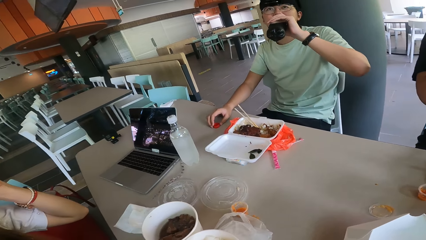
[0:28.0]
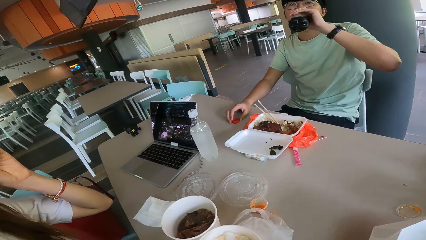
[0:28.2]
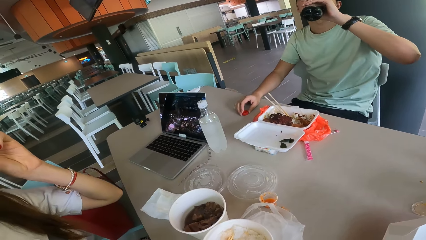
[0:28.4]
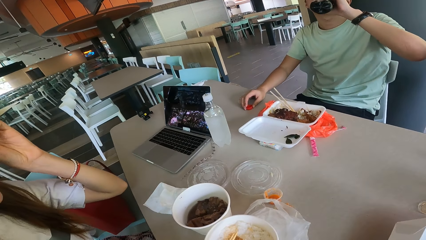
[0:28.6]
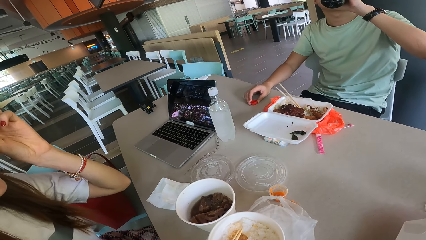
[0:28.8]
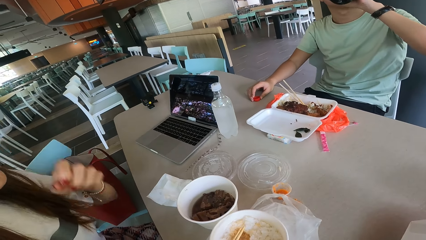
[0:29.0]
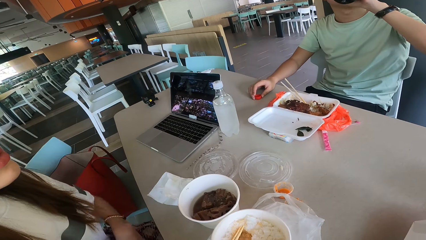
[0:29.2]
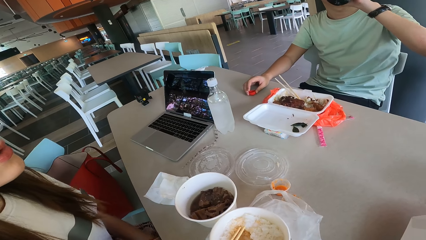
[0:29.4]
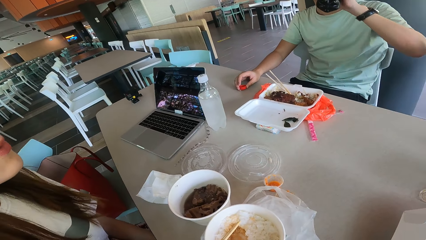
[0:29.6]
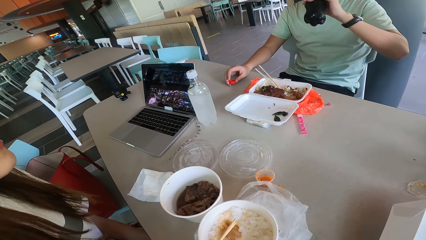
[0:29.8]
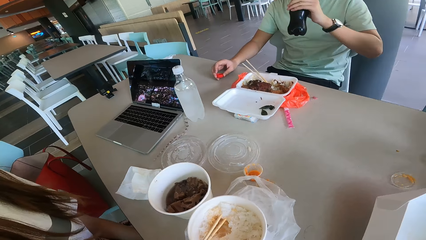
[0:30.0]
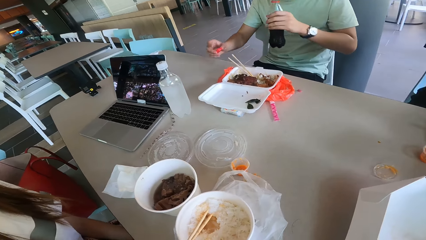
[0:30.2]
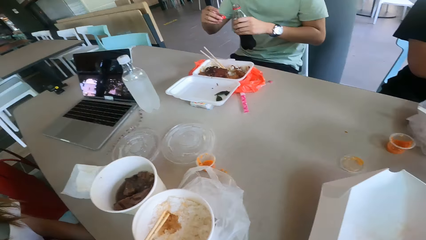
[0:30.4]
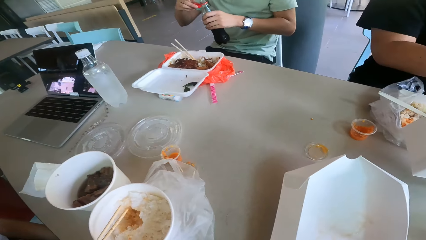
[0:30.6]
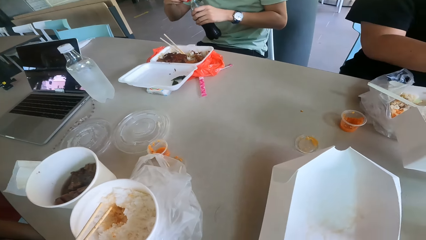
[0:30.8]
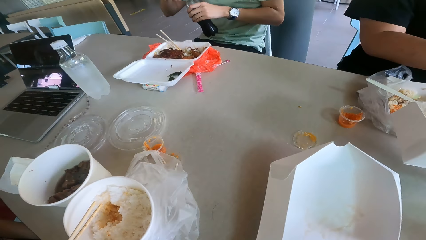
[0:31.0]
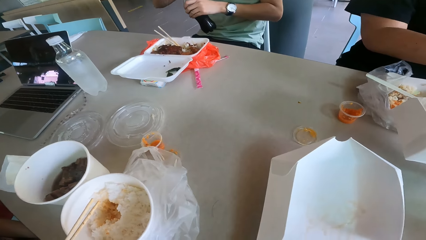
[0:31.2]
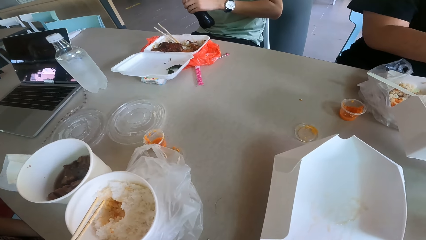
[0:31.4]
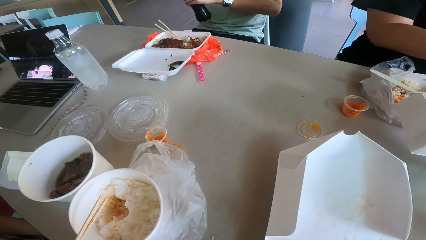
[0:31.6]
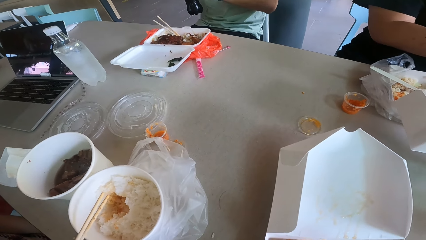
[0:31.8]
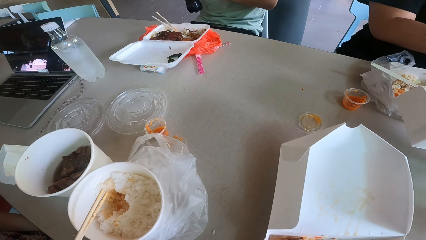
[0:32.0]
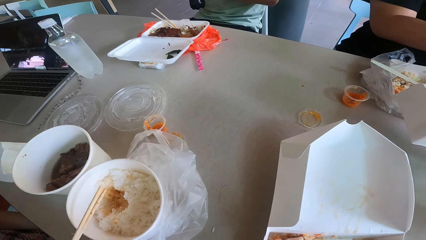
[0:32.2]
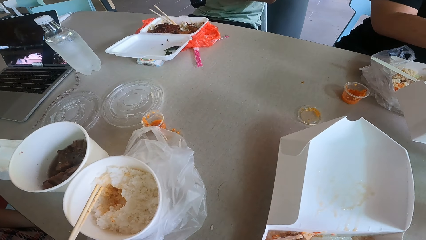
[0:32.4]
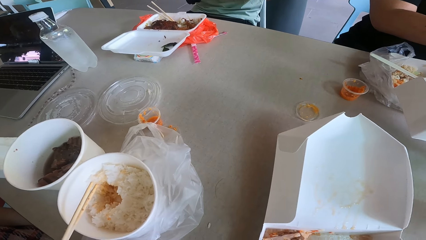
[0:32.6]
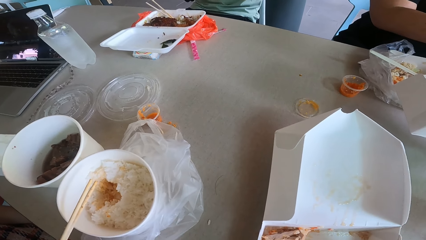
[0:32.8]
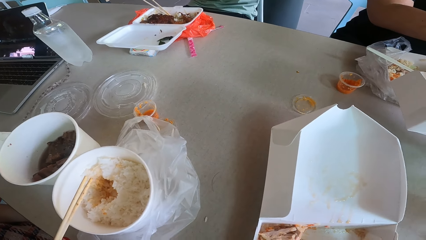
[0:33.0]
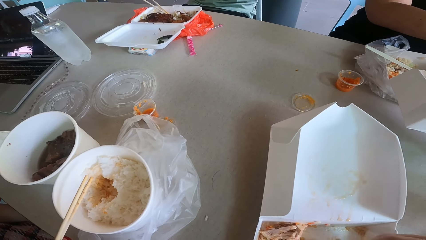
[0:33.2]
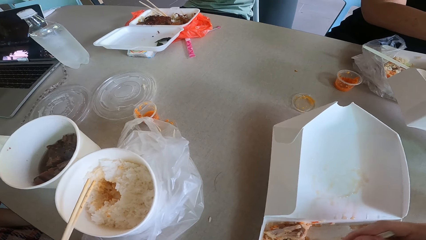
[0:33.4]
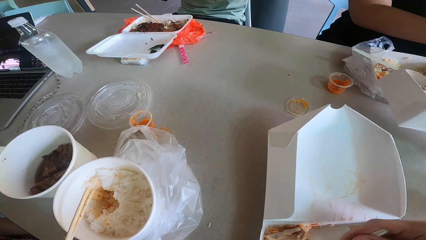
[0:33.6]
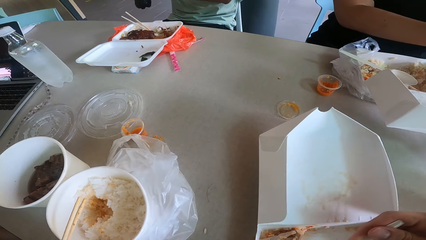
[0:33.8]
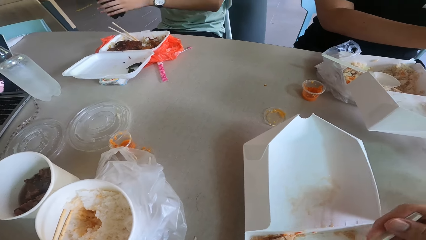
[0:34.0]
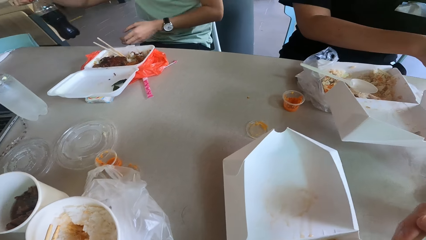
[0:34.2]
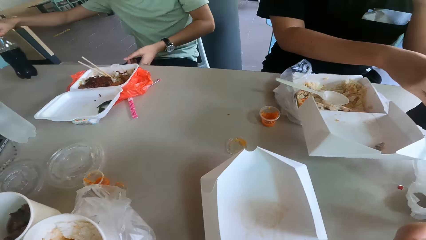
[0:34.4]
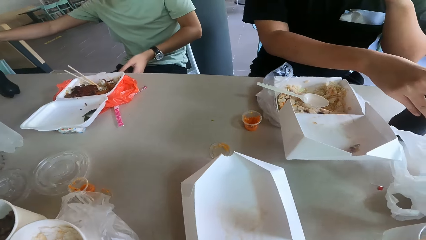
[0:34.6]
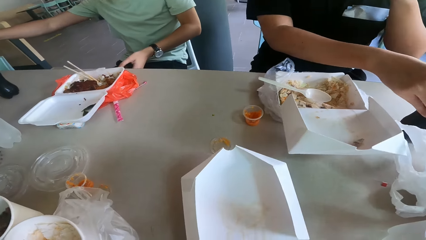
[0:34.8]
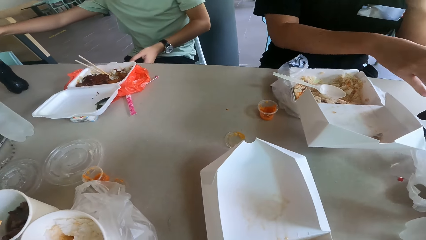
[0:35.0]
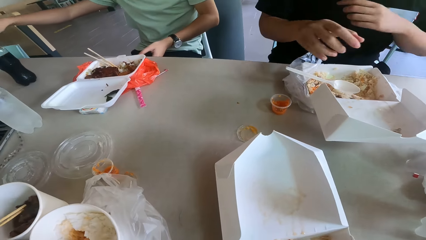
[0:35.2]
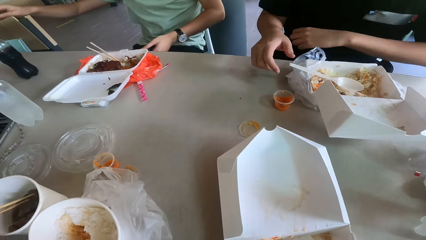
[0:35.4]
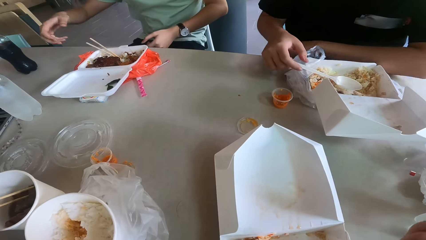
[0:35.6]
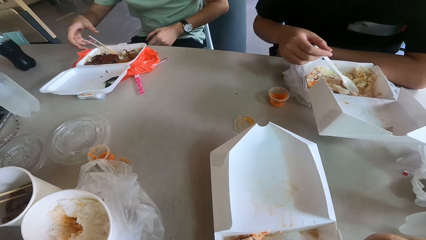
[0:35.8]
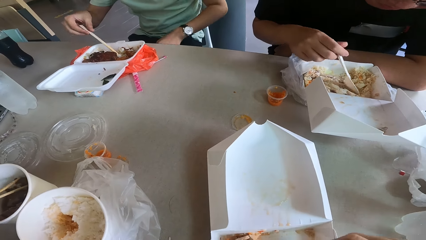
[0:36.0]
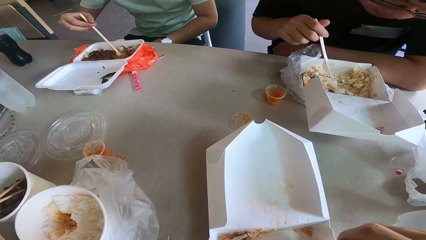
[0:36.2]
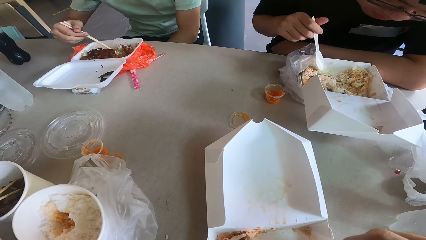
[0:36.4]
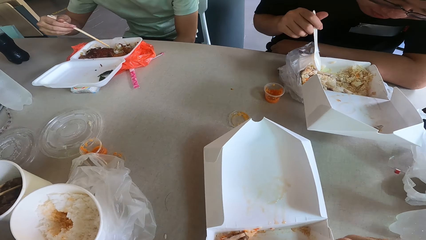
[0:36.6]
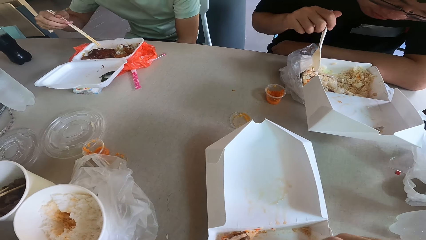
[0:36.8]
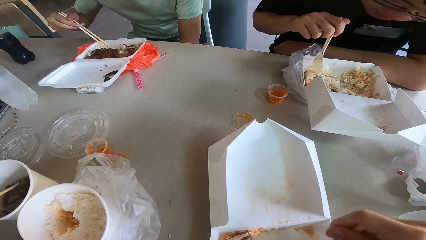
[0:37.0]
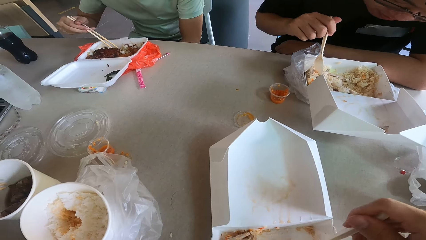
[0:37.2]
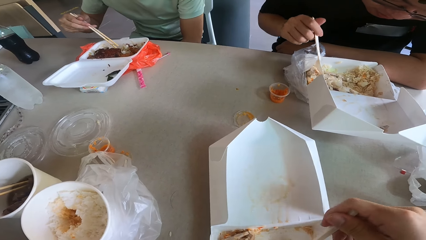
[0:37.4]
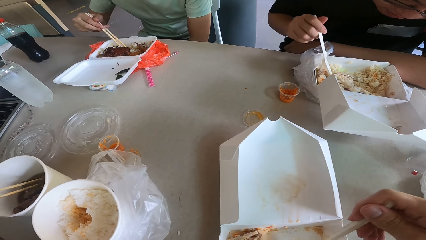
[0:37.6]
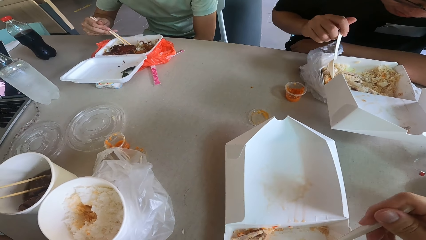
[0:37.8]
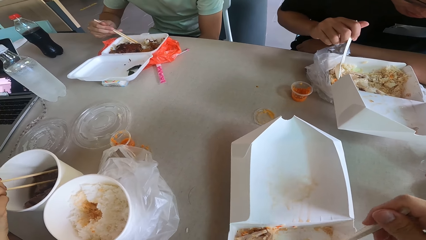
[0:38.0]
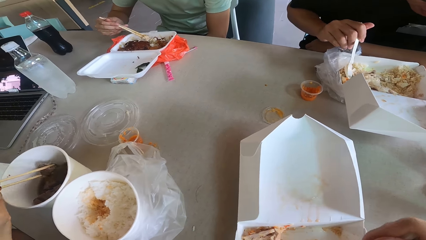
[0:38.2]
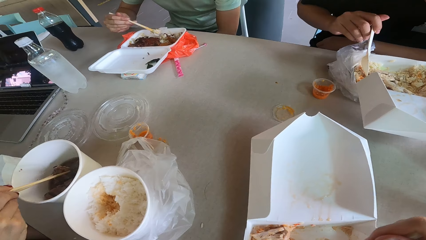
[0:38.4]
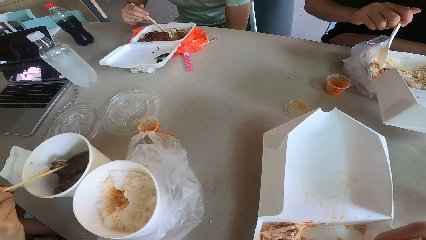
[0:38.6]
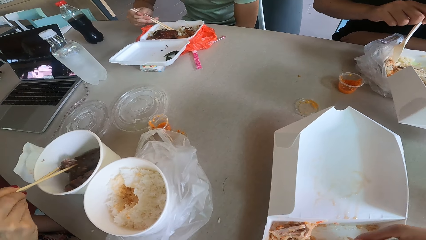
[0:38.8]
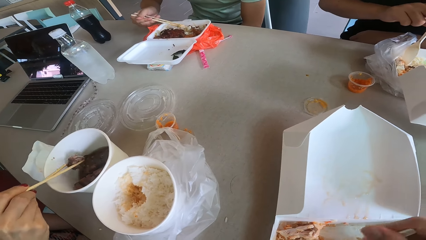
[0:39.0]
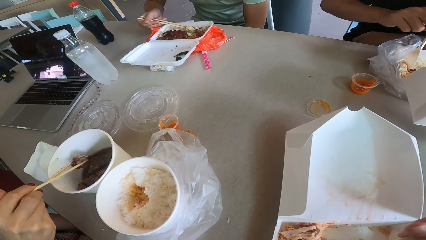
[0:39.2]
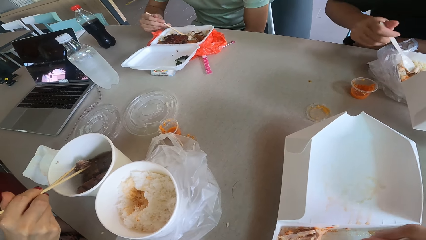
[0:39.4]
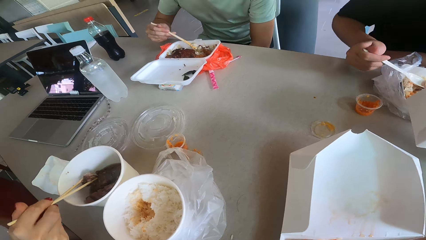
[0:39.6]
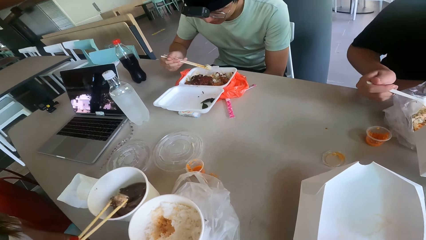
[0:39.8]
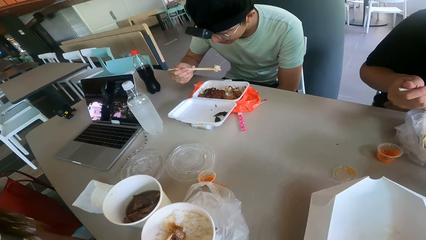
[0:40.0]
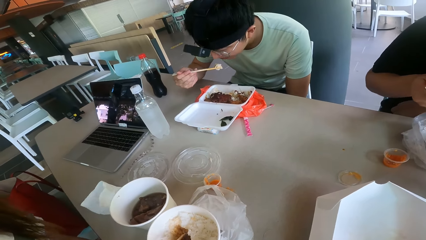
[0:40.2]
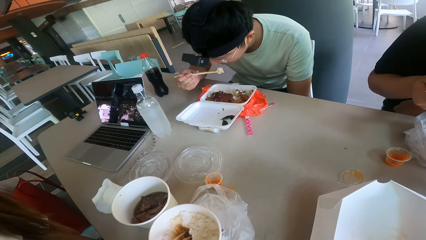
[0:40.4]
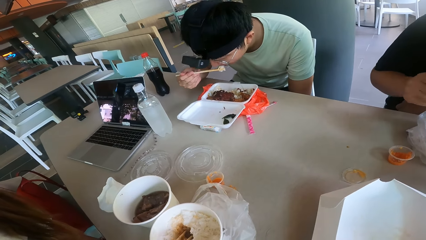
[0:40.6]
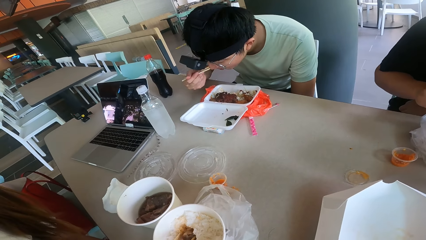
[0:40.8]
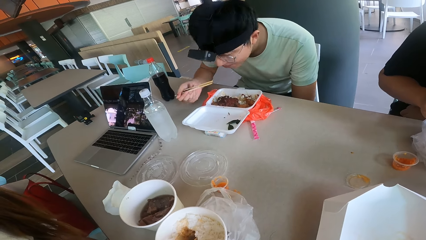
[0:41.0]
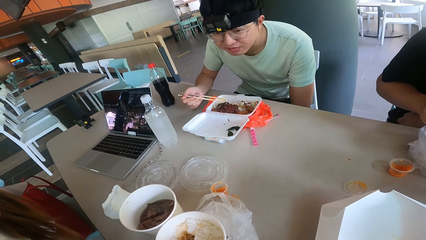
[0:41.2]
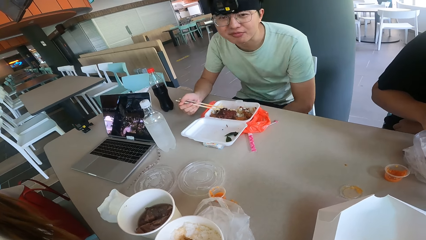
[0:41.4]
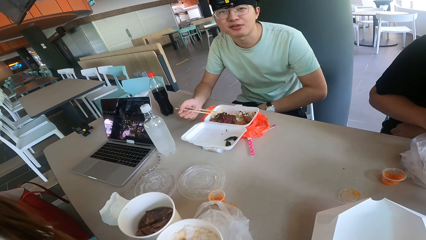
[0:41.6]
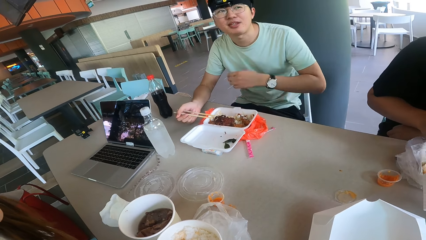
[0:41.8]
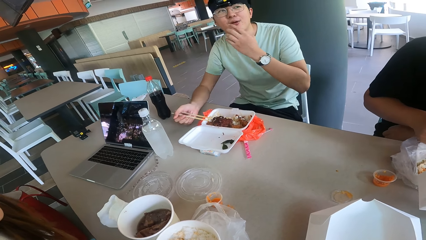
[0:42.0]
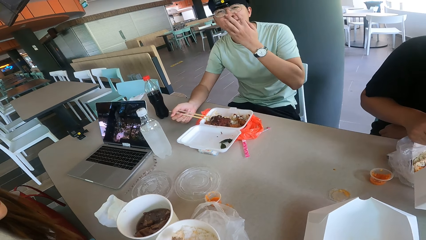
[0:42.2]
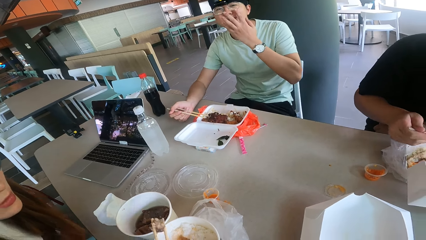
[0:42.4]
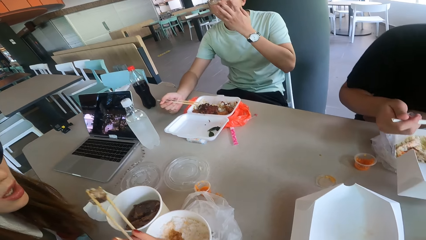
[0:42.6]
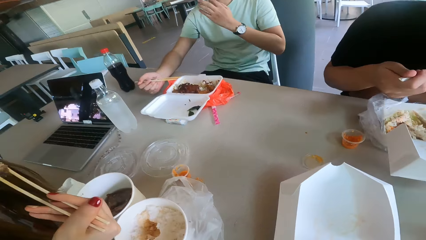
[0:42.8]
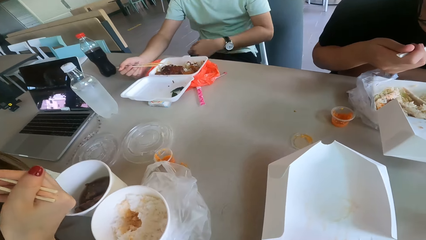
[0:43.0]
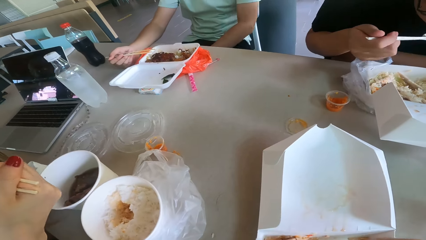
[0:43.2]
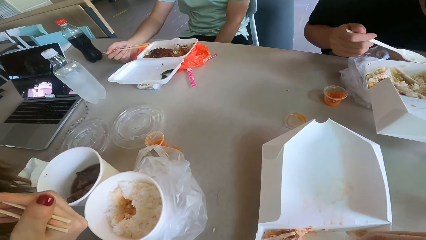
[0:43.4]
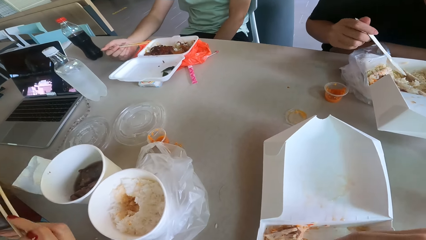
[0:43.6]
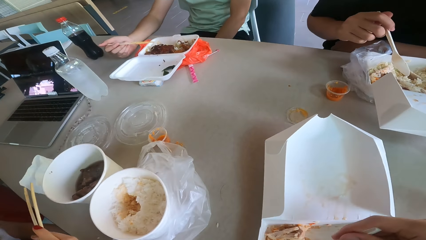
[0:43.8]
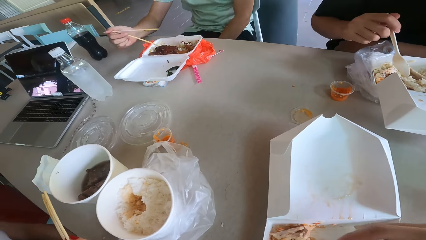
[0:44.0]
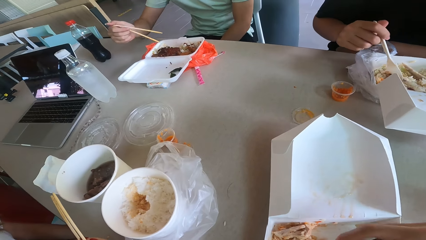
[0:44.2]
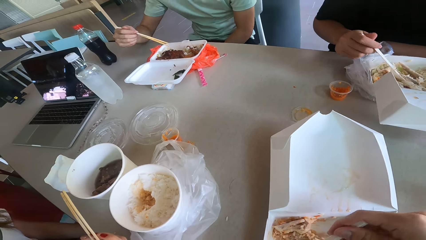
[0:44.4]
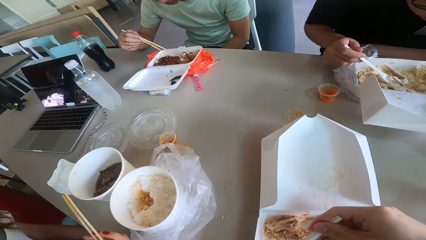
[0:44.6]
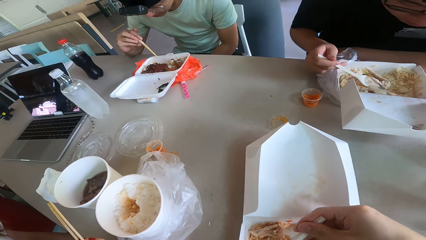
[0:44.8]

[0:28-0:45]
A woman converses. The camera wearer converses. A person talks while eating.
